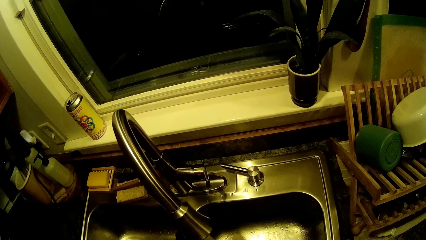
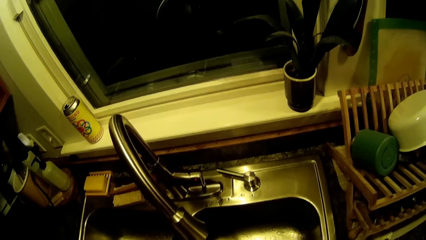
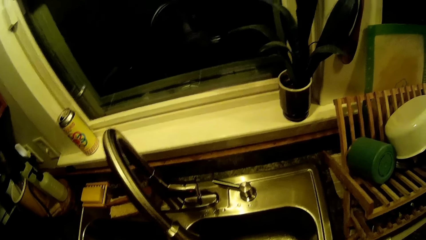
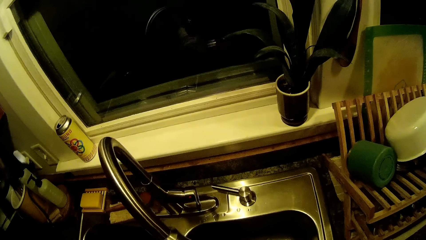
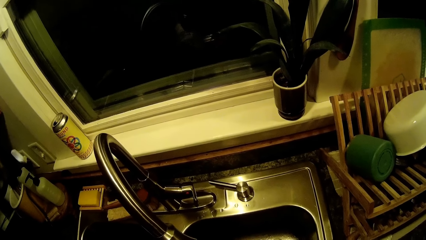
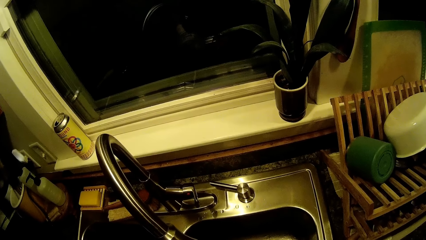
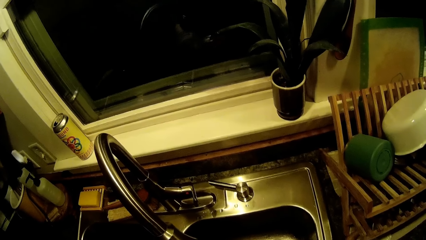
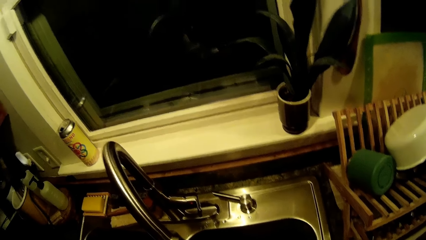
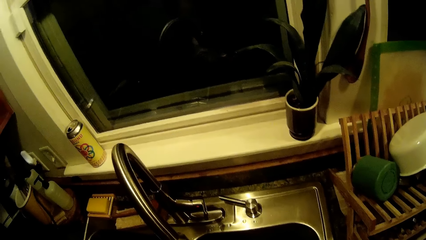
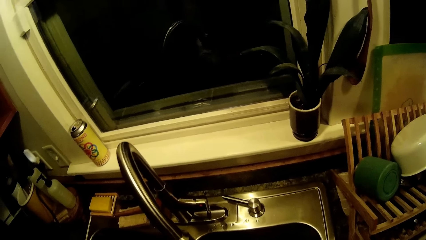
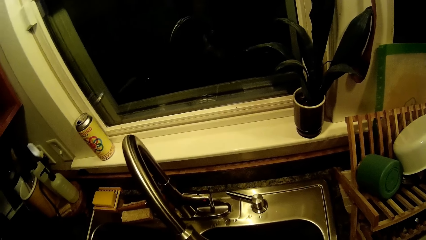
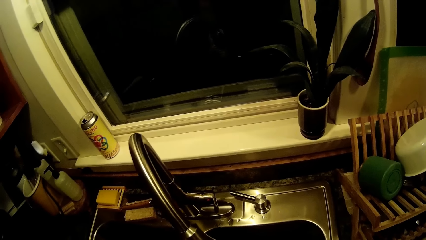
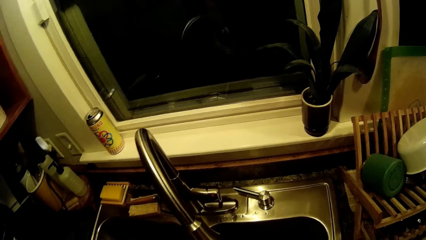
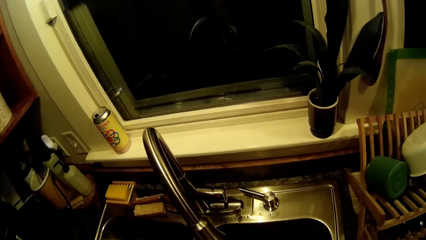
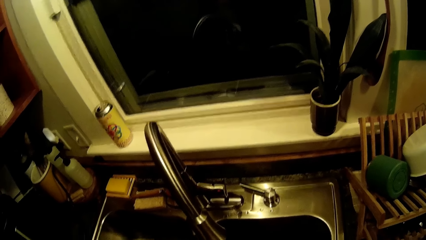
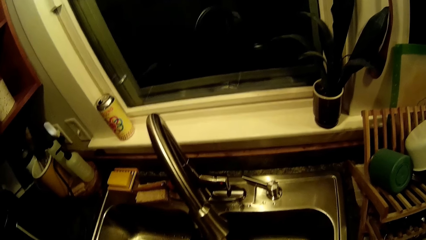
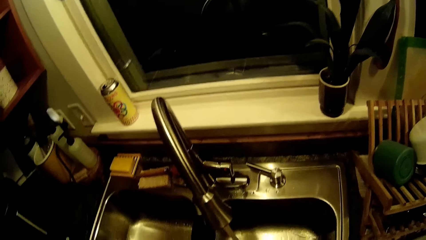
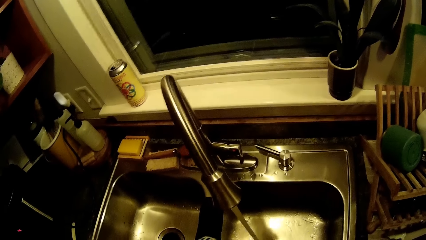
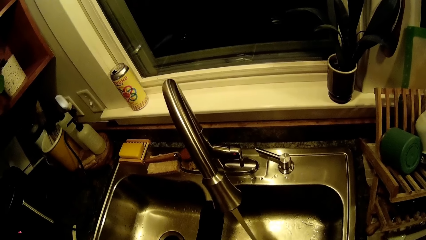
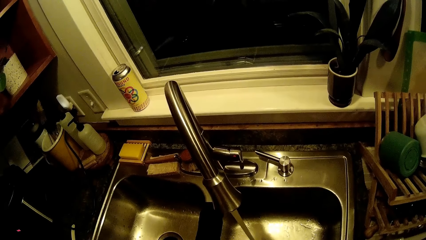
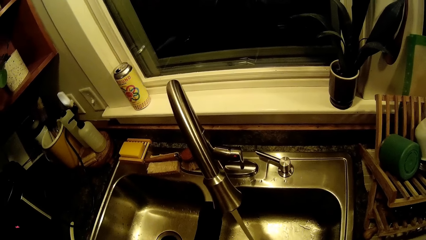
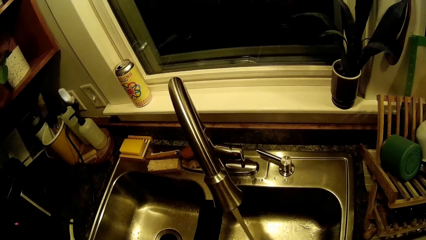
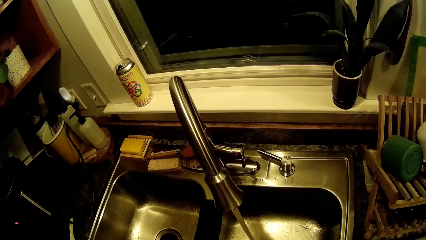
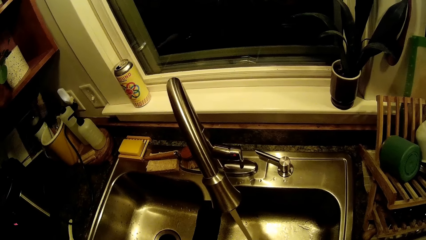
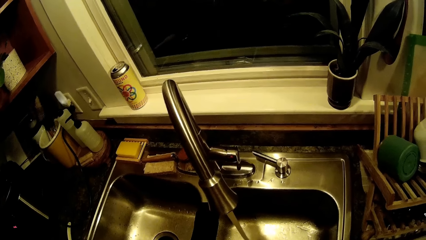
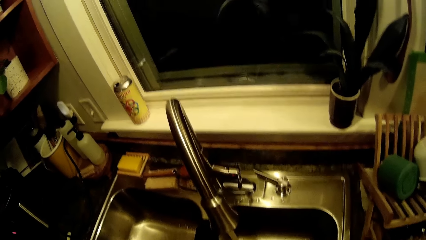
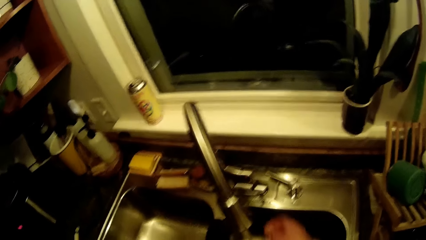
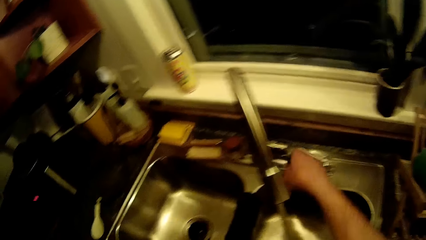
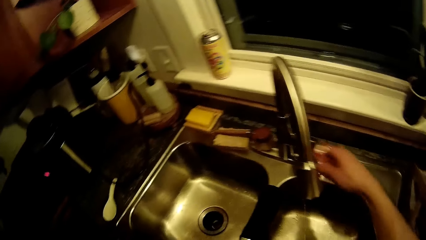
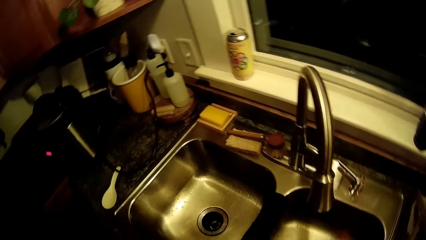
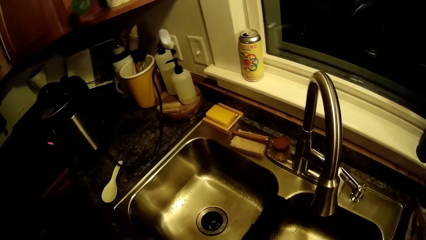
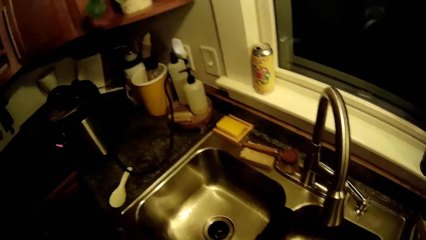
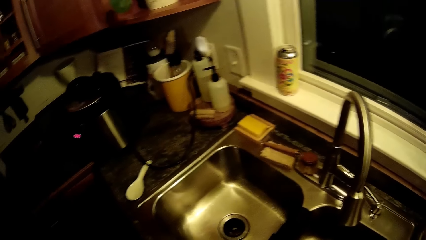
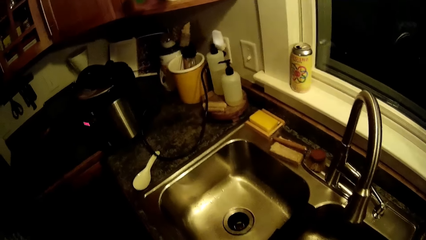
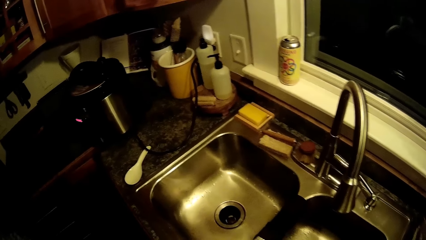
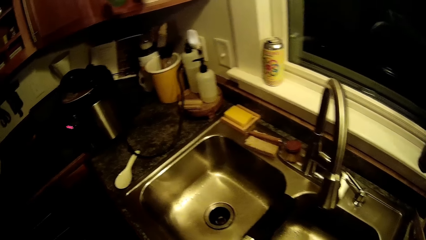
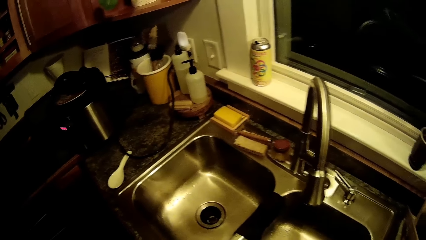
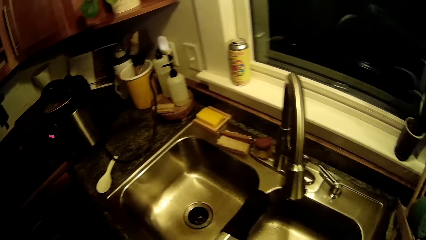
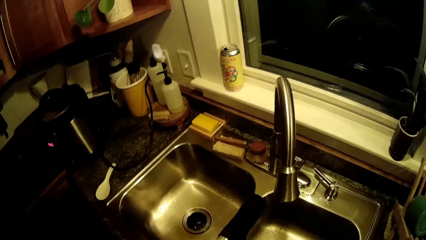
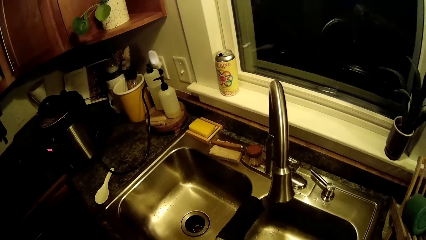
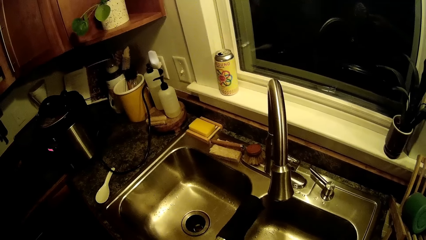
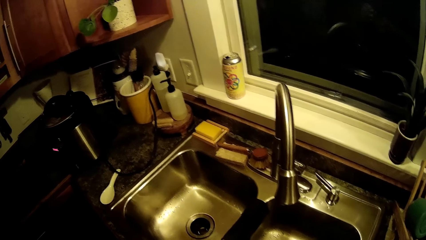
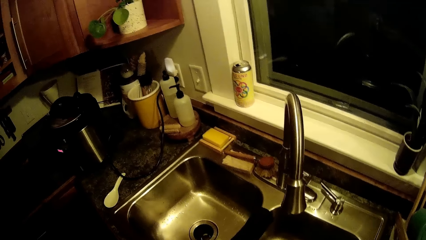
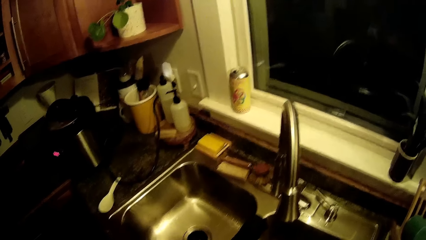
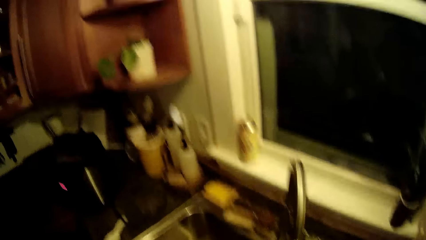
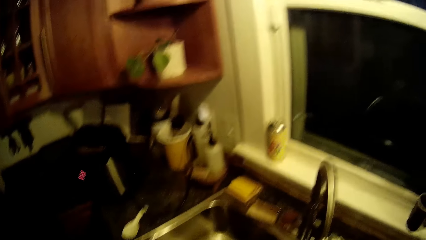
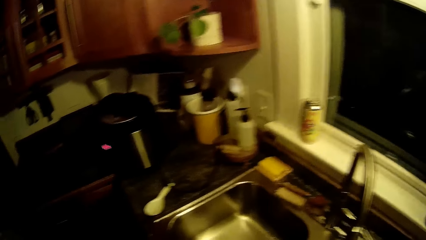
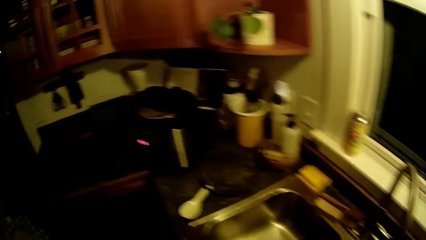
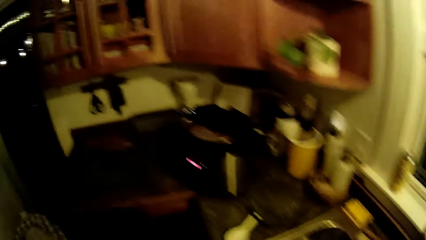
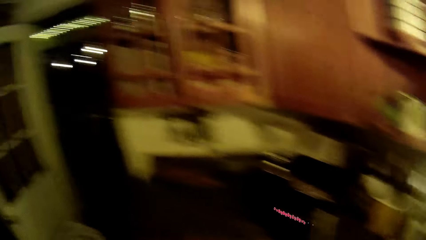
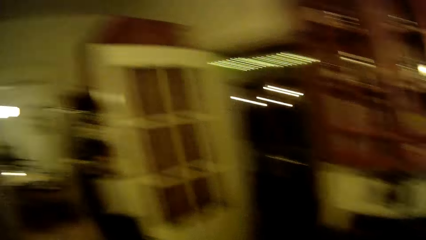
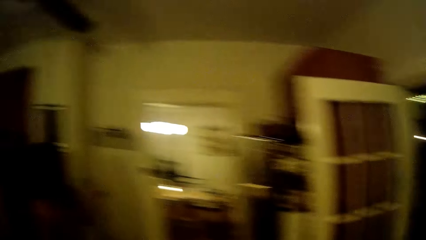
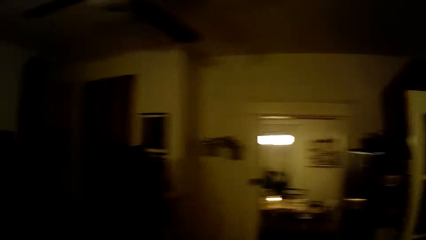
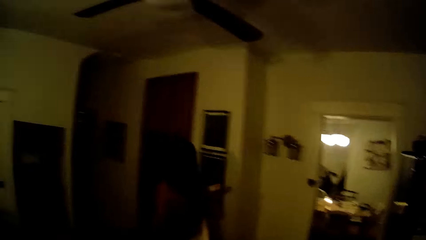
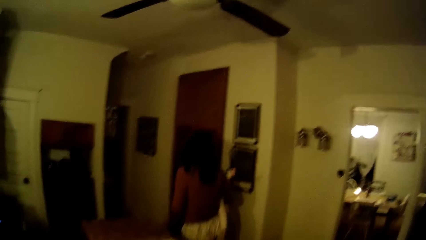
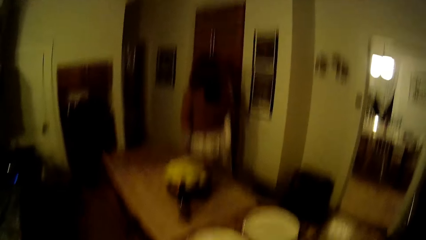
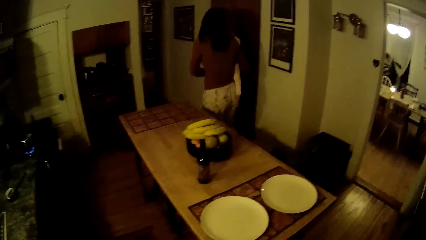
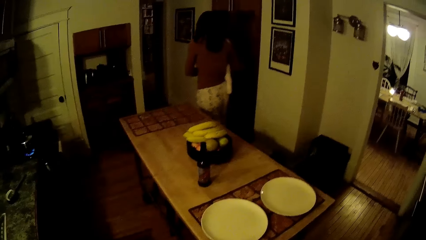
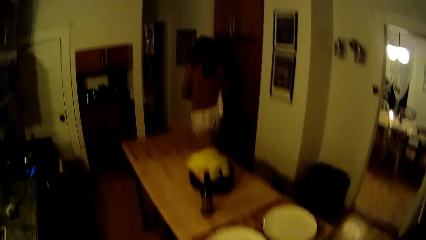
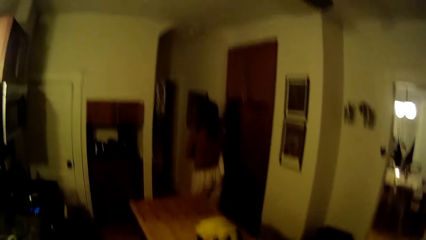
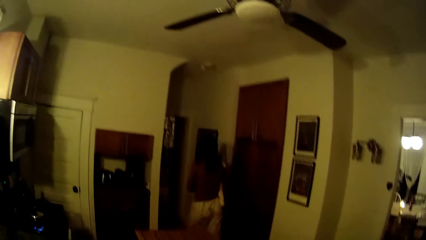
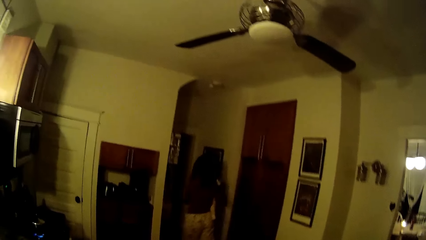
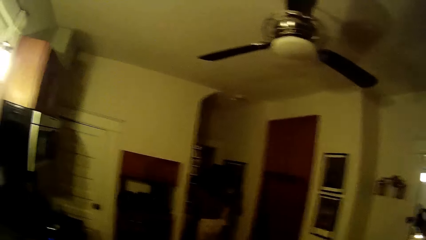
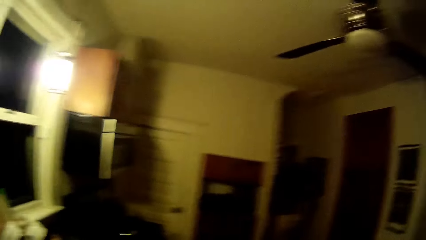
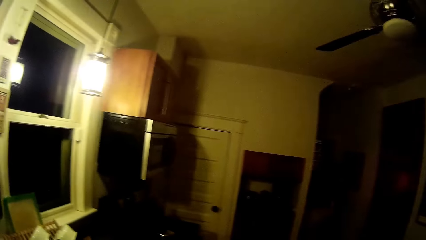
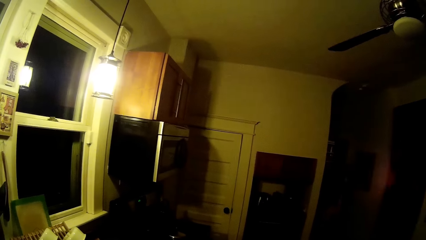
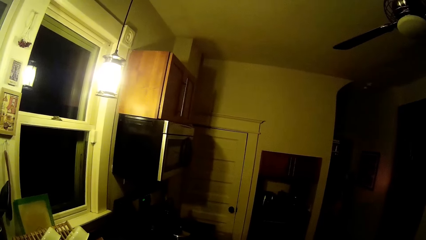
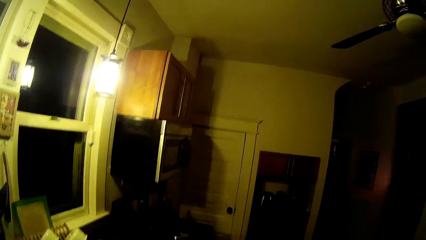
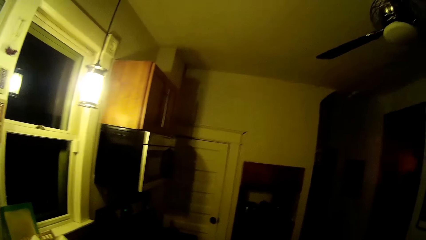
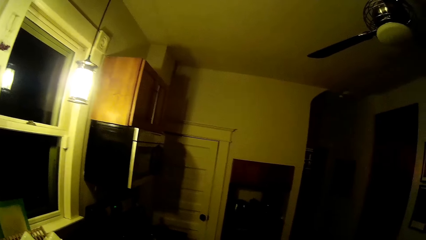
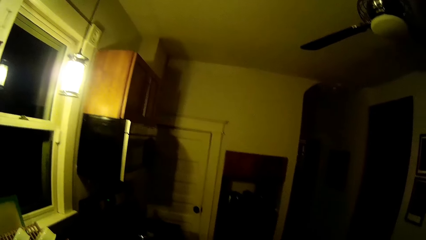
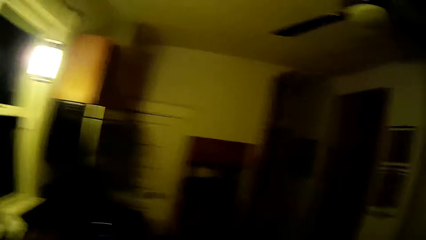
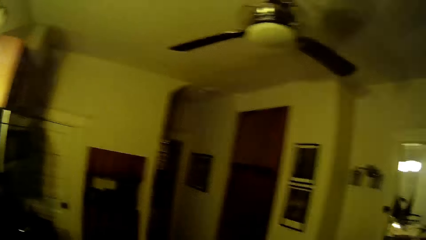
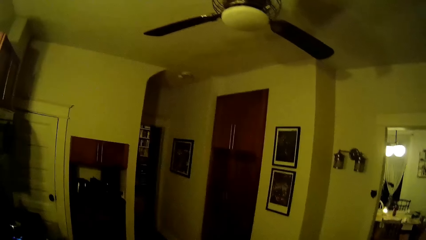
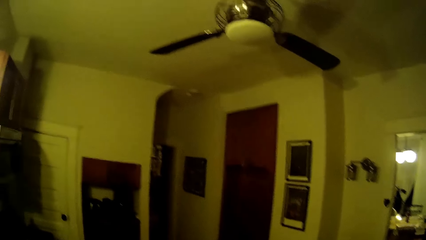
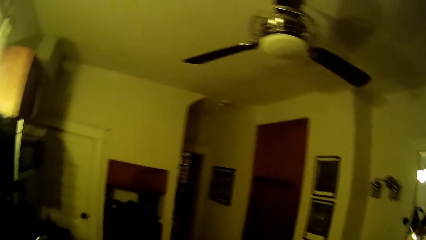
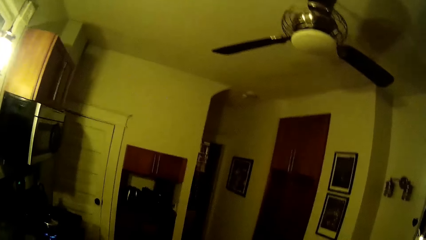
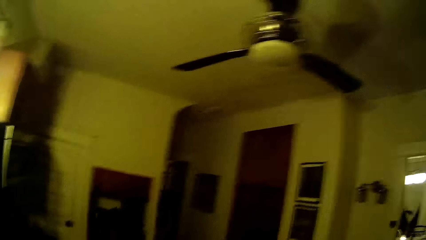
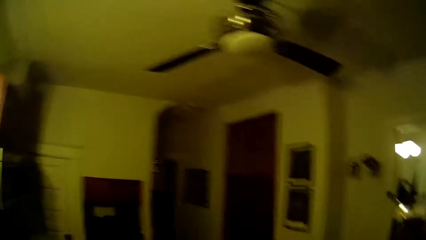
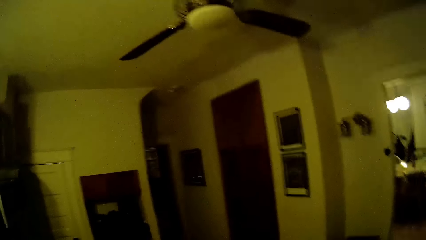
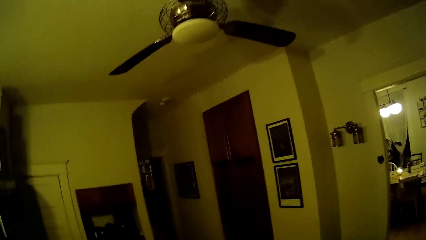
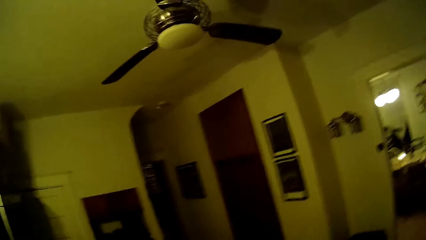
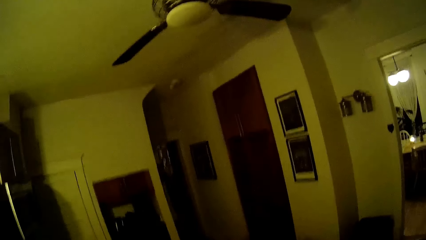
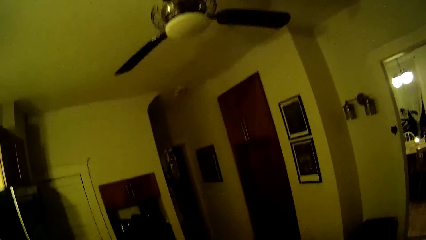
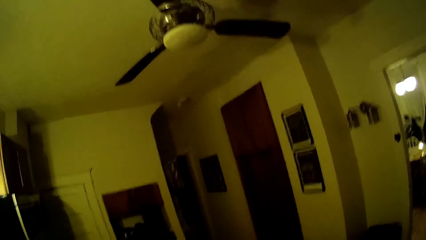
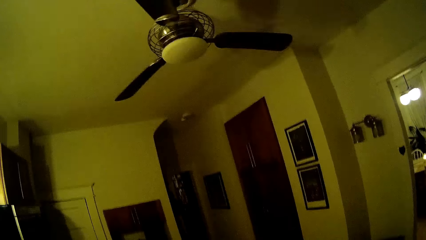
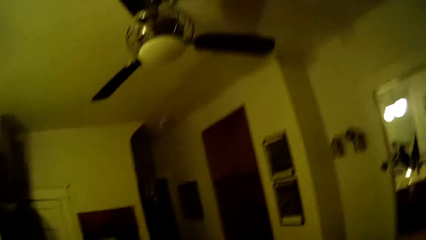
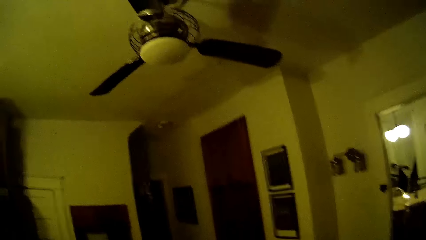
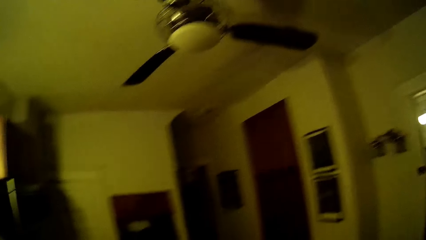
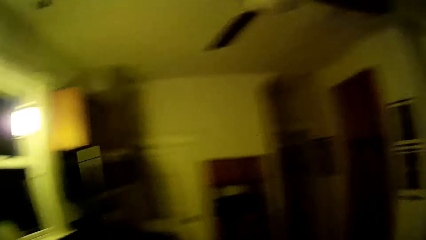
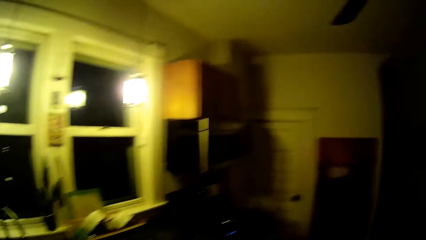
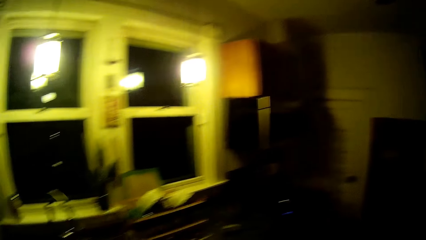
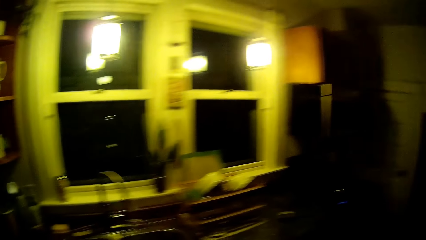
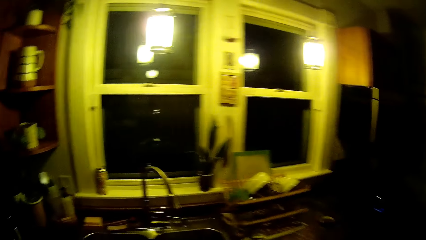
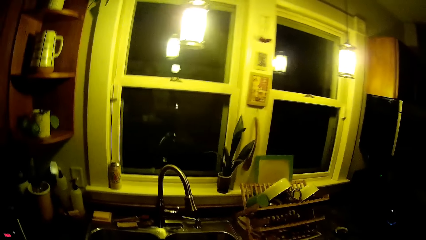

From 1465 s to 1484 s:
The camera wearer talks to the woman. They close the tap. They look around. They talk to the woman. The woman walks out of a kitchen.
